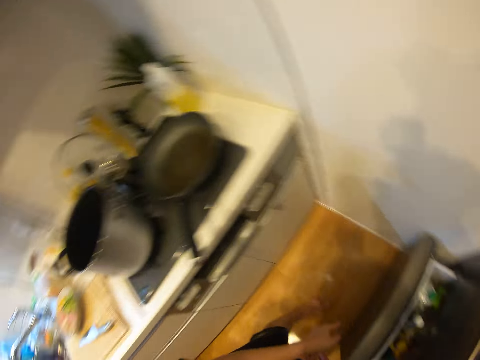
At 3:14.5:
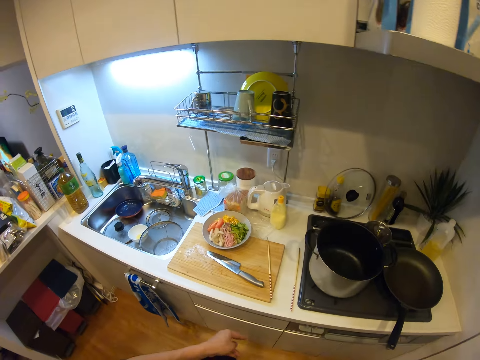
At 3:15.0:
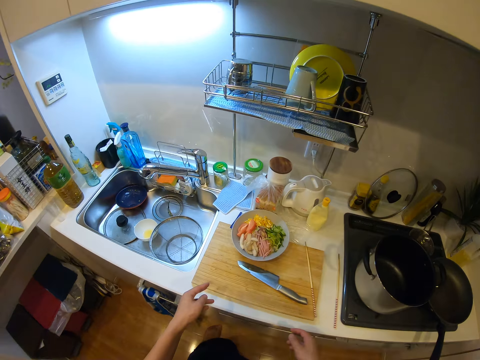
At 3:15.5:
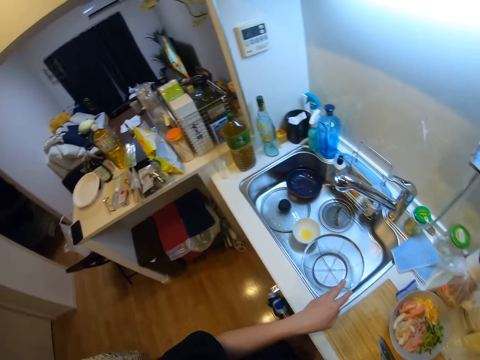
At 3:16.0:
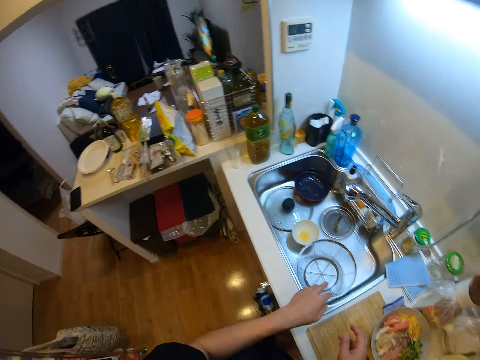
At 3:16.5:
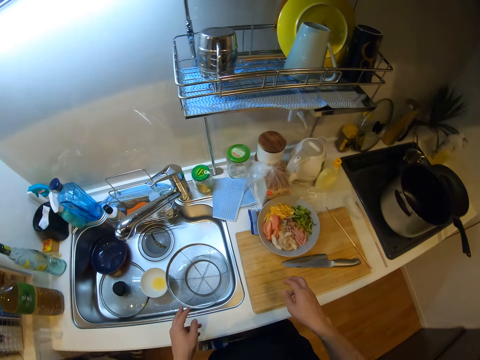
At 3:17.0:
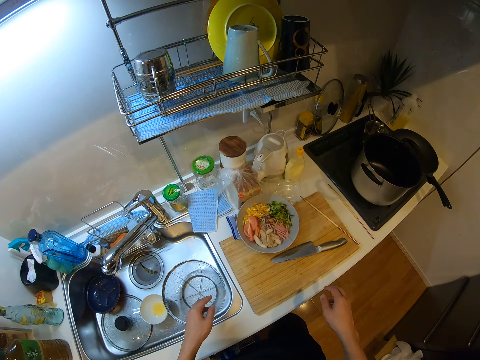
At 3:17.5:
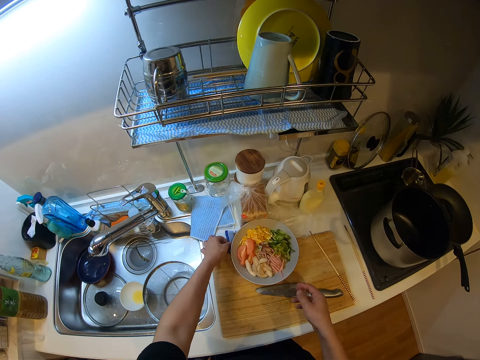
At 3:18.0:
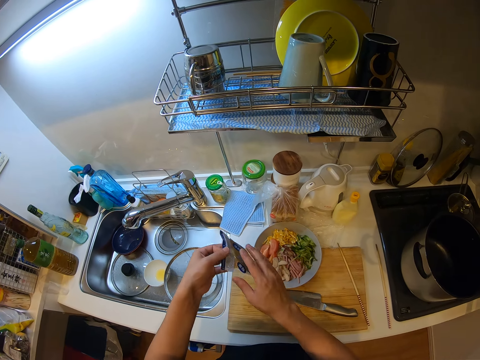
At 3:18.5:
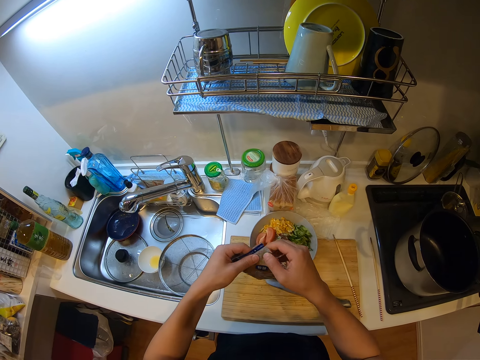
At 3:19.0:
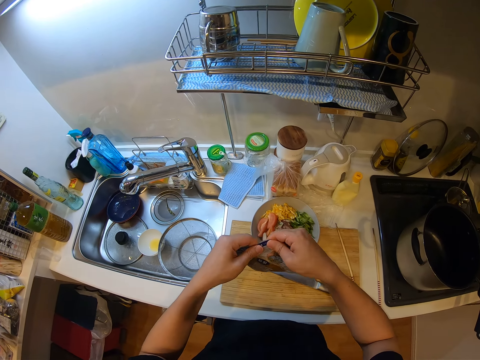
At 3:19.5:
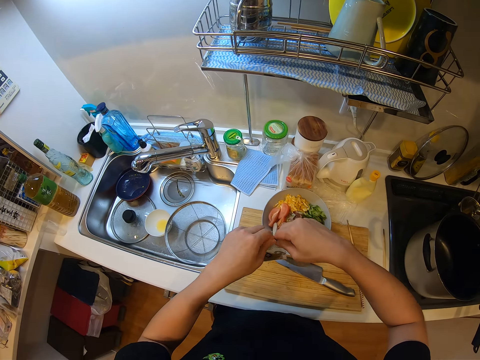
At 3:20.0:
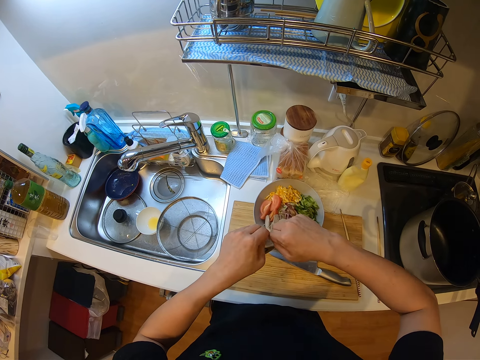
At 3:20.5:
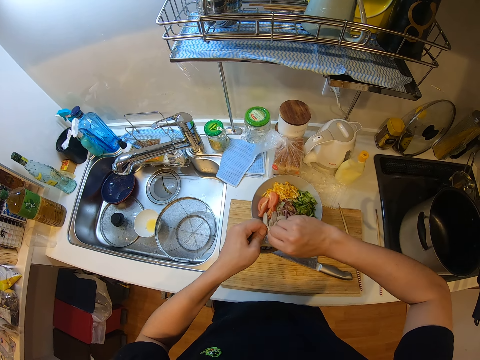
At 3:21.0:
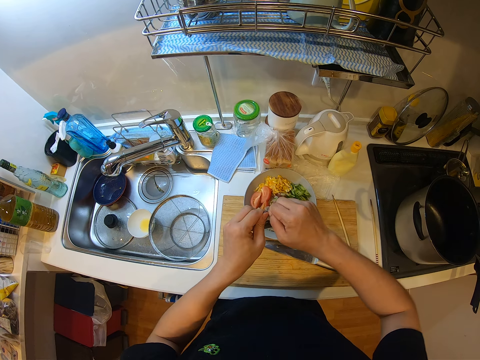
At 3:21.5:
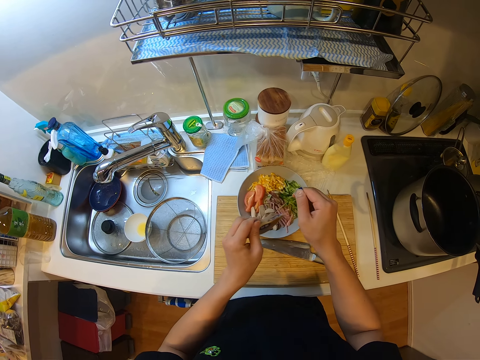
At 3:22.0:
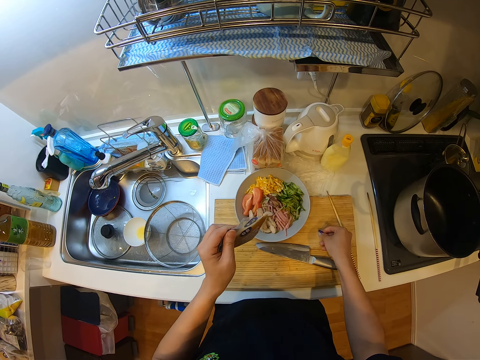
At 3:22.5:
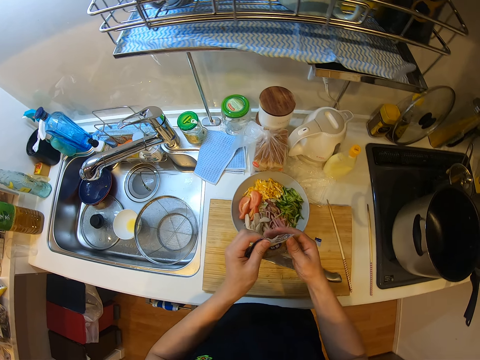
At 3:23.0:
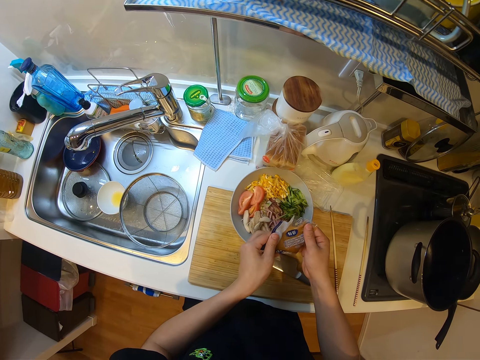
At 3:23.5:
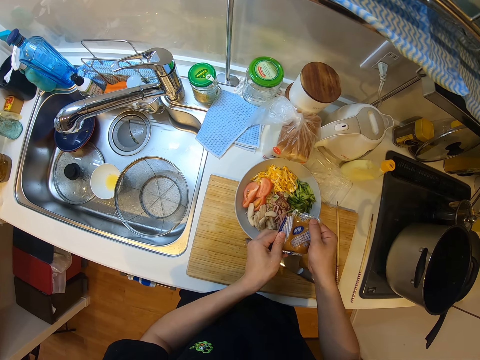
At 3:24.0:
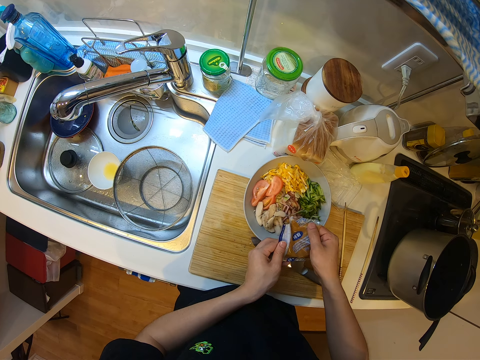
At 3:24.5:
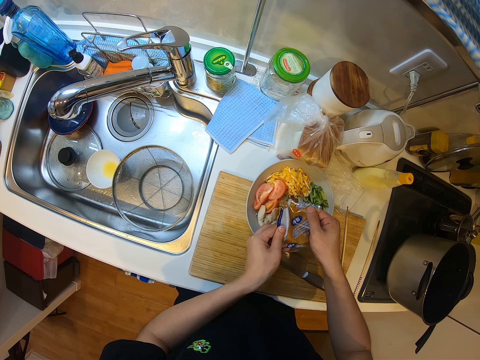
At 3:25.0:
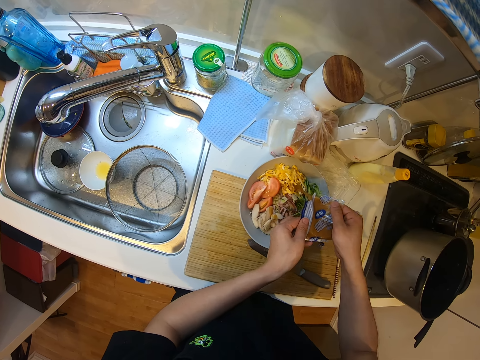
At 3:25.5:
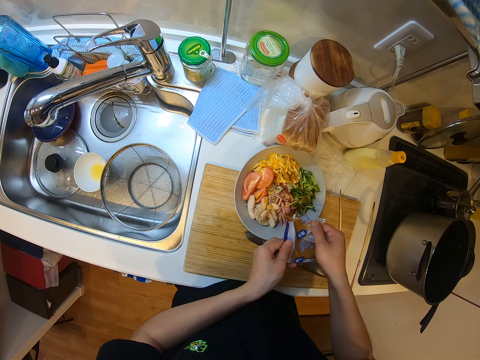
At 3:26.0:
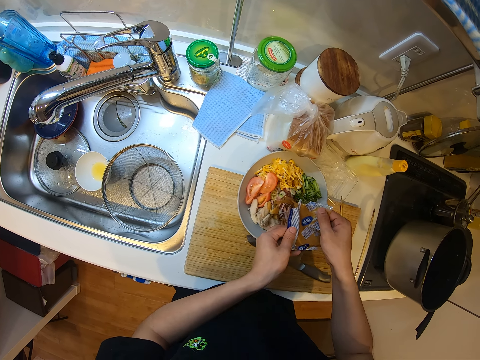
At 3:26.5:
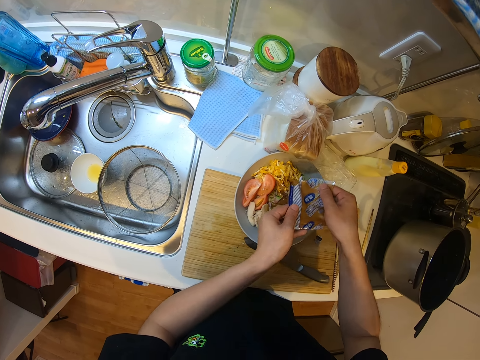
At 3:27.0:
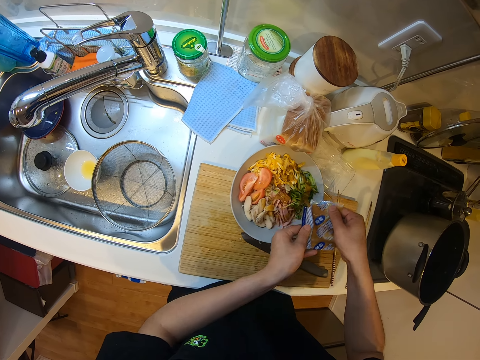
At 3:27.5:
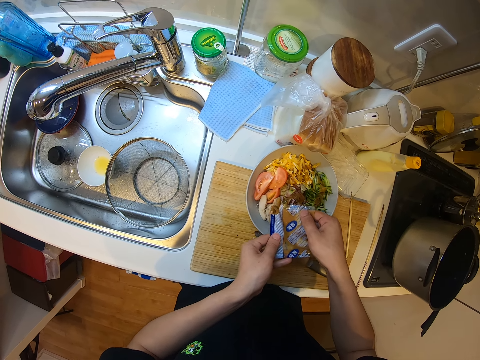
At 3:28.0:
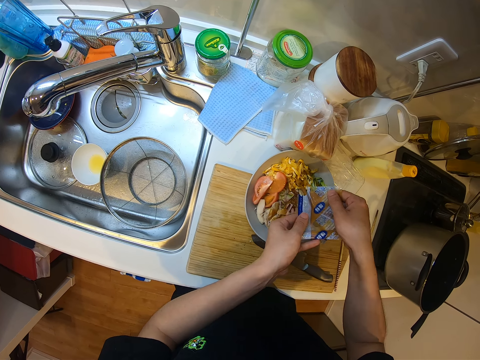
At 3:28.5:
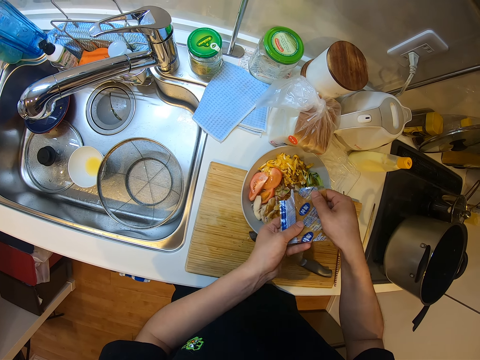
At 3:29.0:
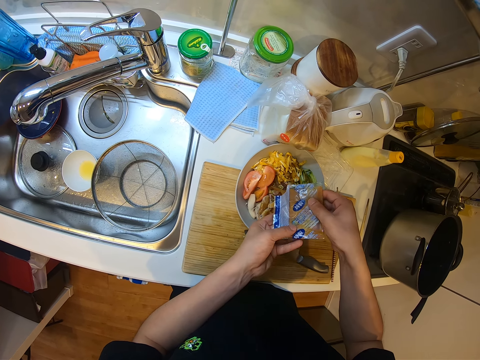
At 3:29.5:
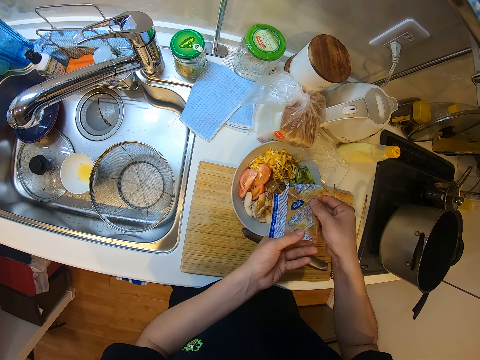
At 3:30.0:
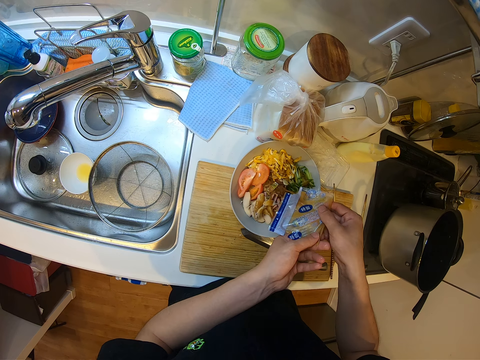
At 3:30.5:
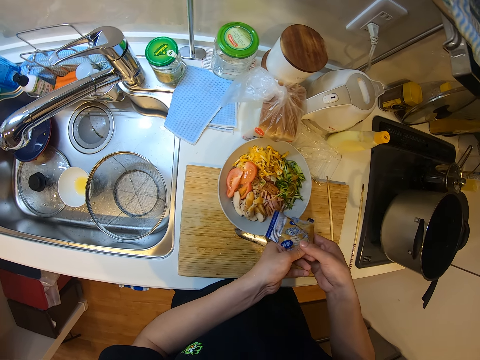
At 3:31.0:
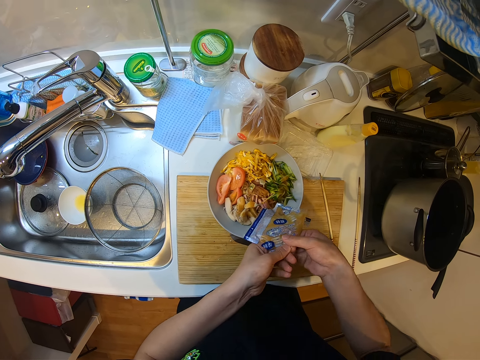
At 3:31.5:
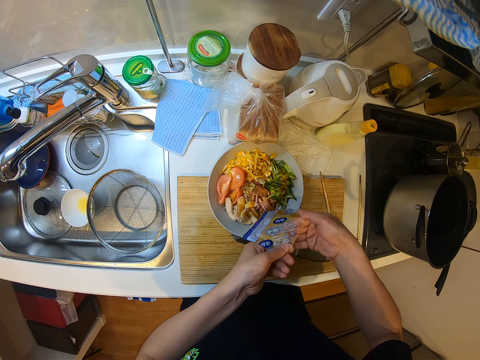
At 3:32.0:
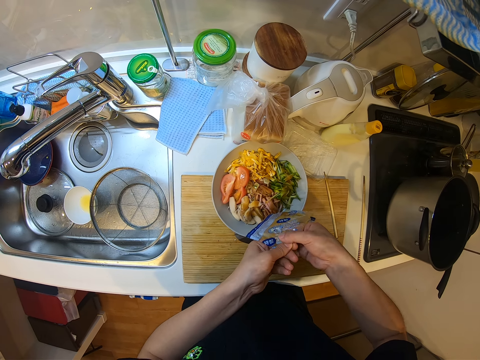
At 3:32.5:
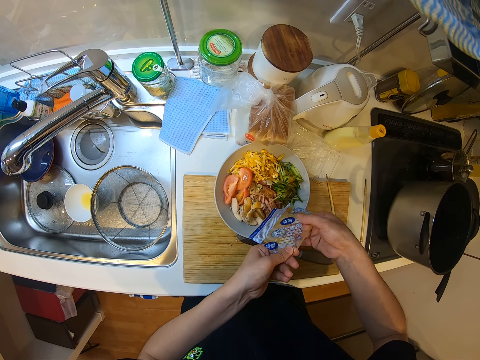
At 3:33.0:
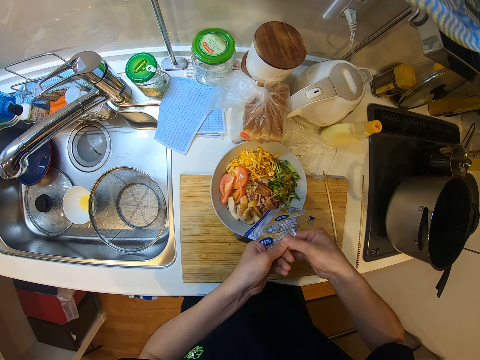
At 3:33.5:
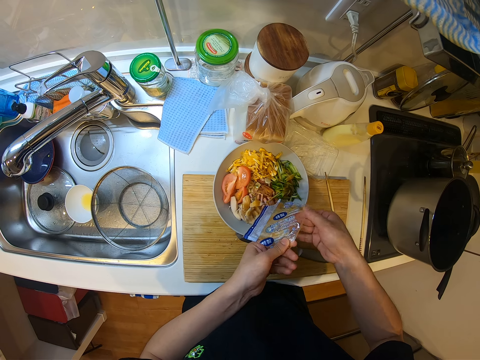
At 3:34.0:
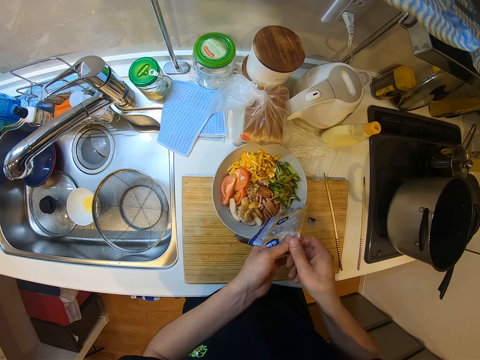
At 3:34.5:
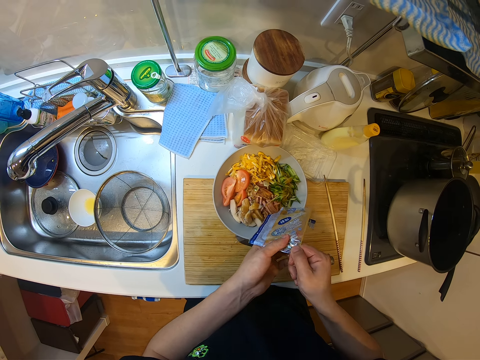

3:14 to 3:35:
The camera wearer closes the fridge drawer. They turn around. They look around the kitchen. They pick up the cut-out sachet roll or spice sachet from the slab. They tear the cut-out sachet roll. They drop the torn-out piece of sachet on the chopping board. They pour the substance or spice from the sachet into the plate of noodles or spaghetti. They press the spice sachet. They add the spice on the spaghetti.

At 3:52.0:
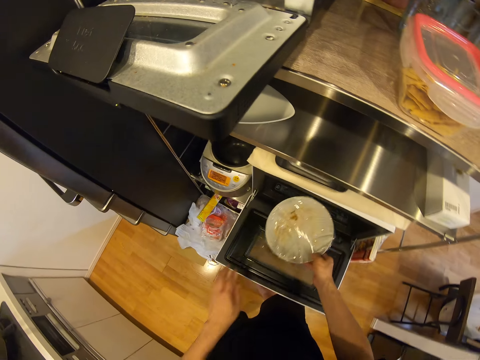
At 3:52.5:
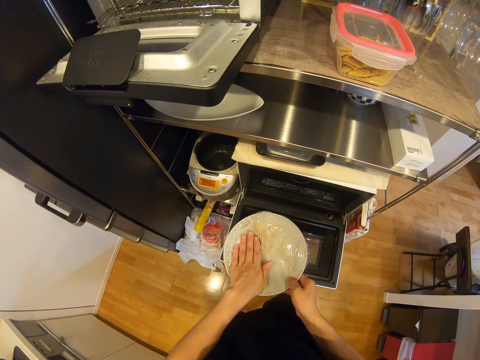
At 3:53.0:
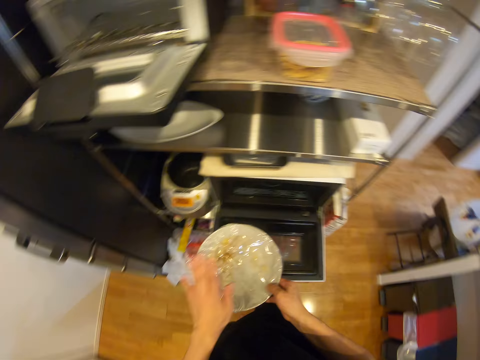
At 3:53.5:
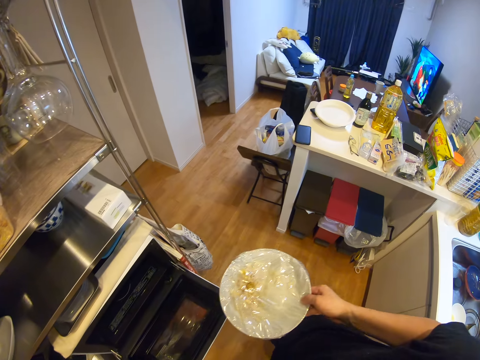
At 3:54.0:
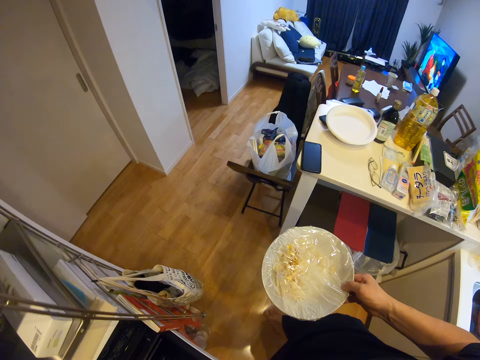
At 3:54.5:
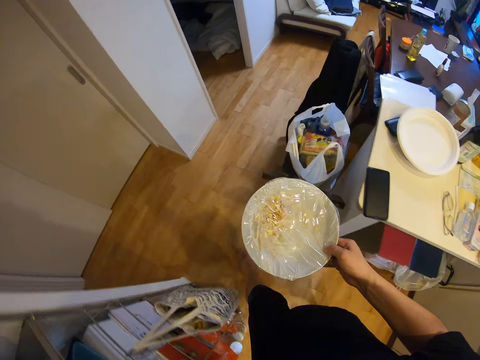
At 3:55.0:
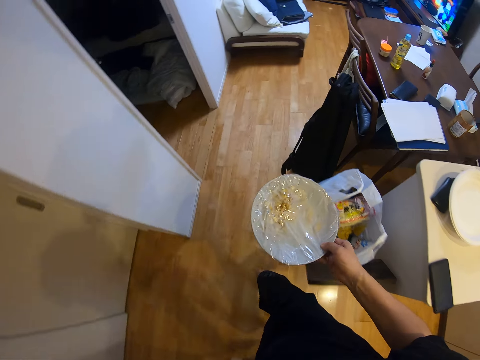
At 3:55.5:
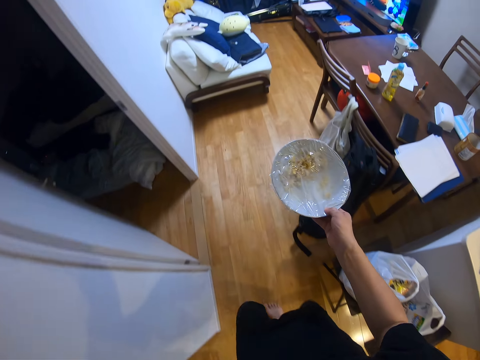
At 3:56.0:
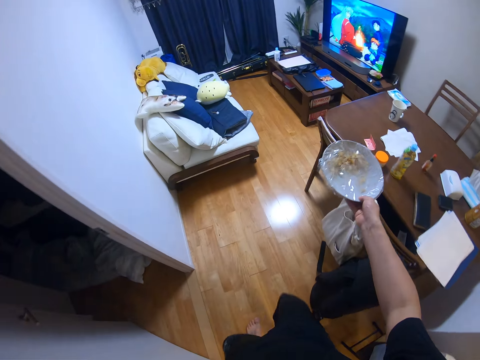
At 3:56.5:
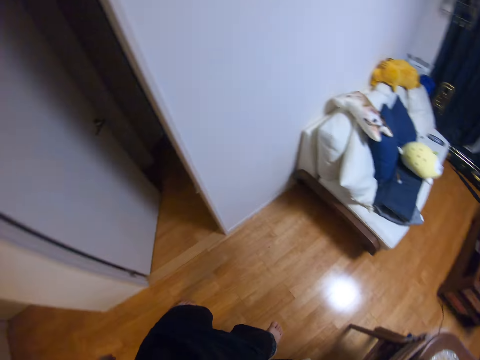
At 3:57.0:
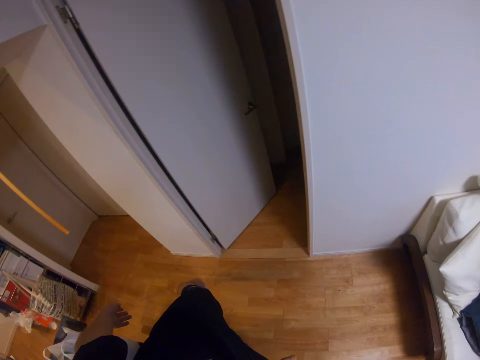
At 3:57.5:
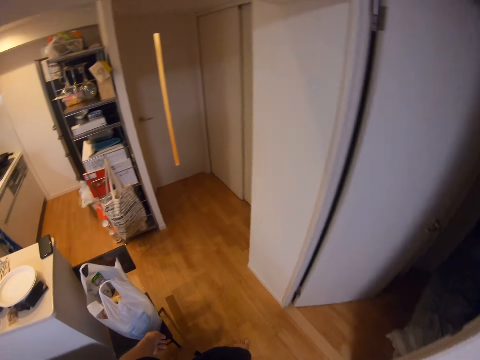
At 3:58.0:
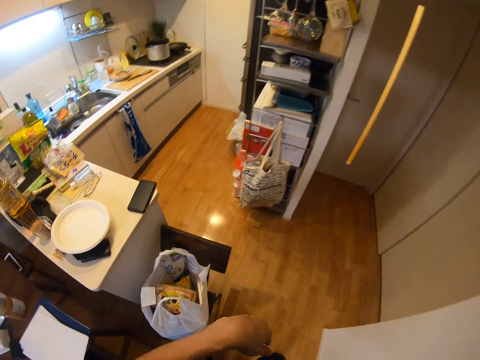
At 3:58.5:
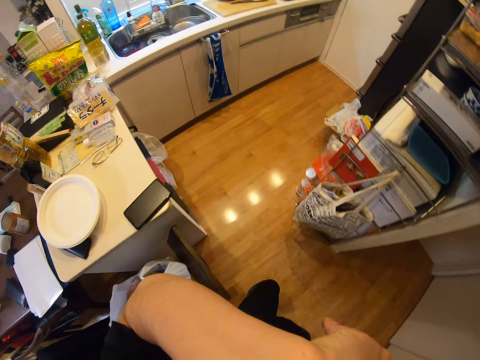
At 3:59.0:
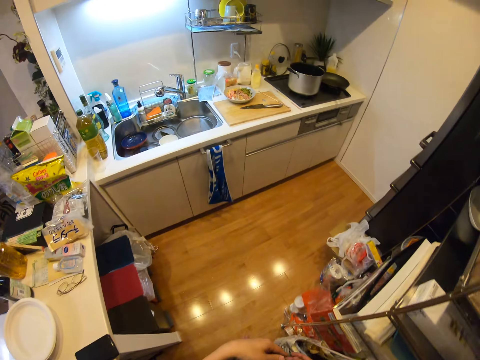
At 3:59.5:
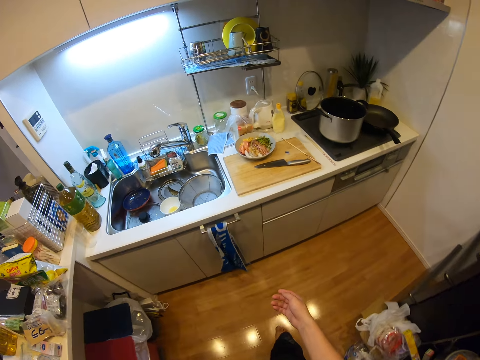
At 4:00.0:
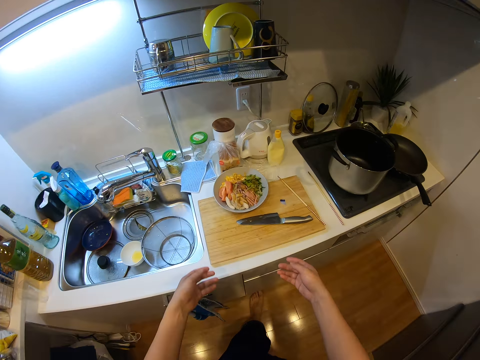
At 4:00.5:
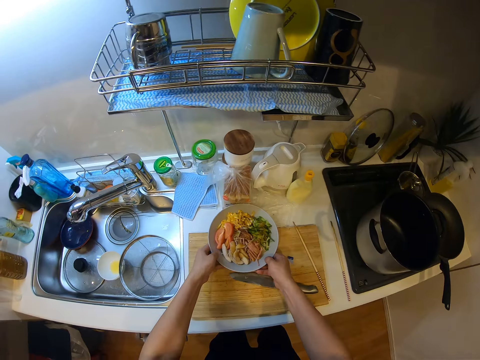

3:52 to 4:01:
The camera wearer brings out a plate covered with a white nylon from the oven. He touches the plate covered with a white nylon with his left hand. He walks away from the oven. He drops the plate covered with a white nylon on a dining table in a room. He turns around. He walks around the house. He touches his face. He walks into the kitchen. He picks the food plate.
